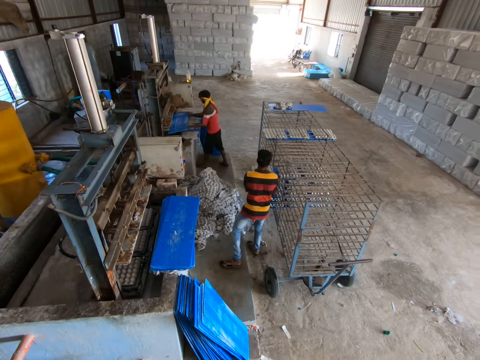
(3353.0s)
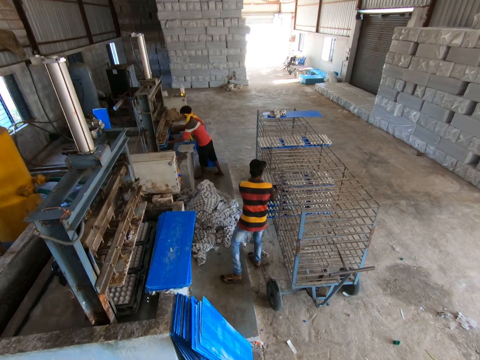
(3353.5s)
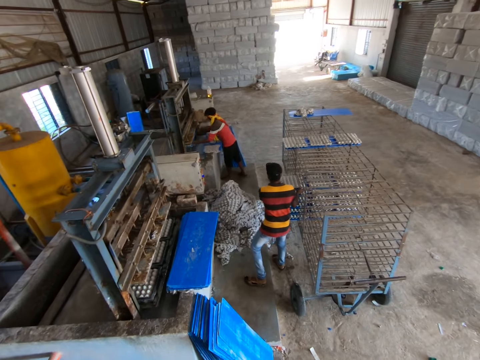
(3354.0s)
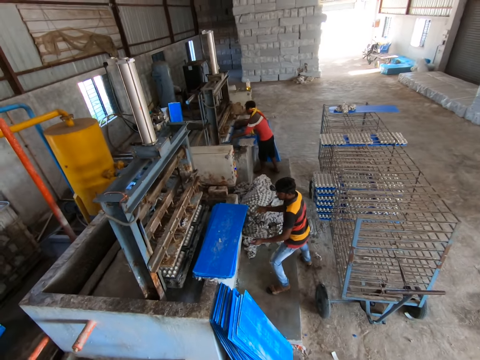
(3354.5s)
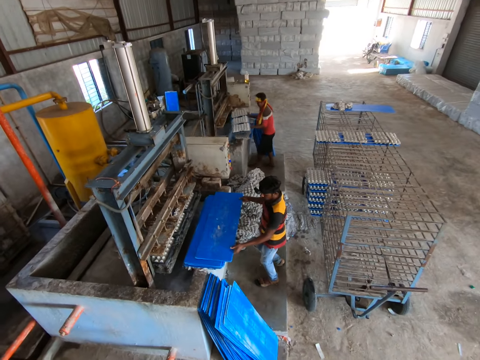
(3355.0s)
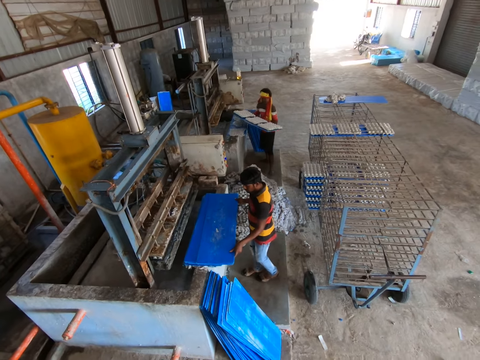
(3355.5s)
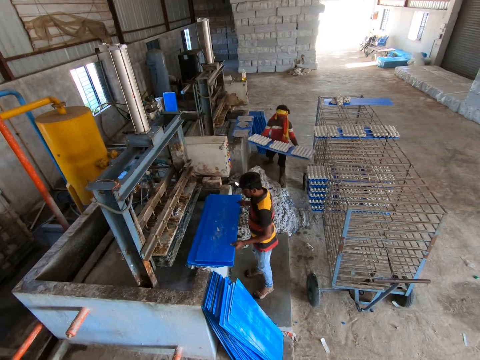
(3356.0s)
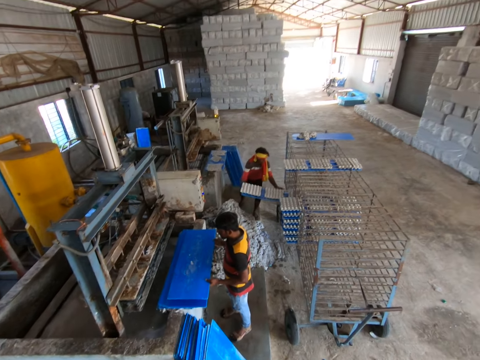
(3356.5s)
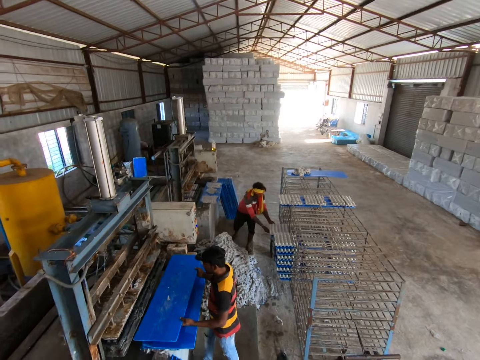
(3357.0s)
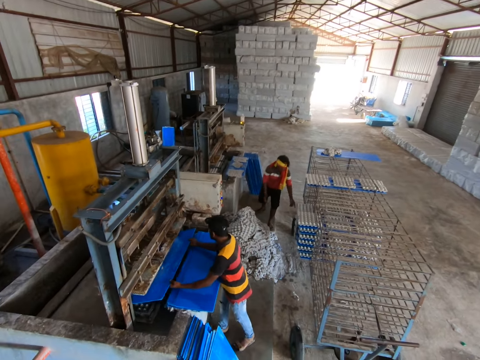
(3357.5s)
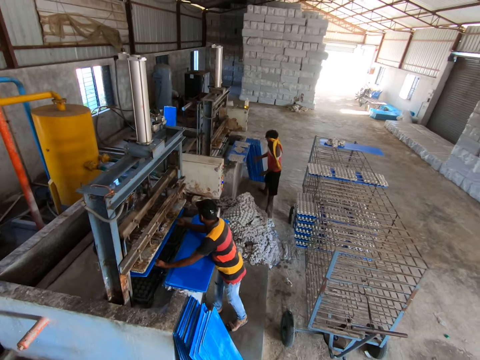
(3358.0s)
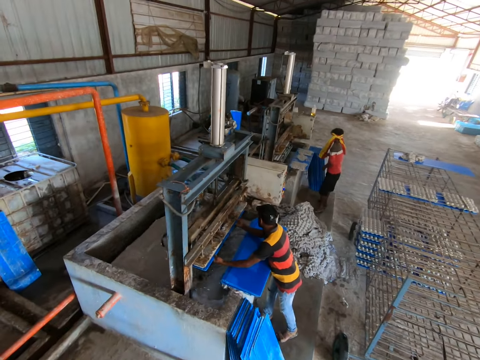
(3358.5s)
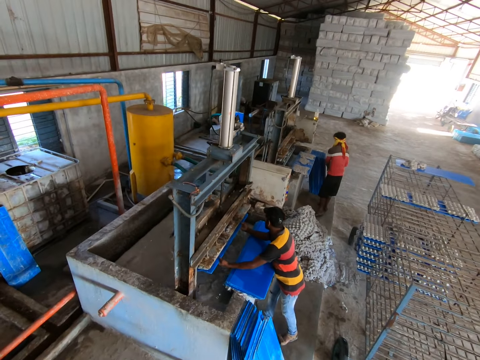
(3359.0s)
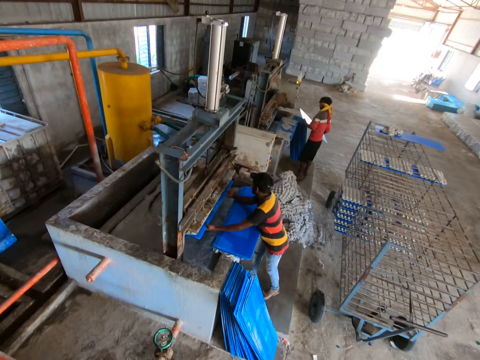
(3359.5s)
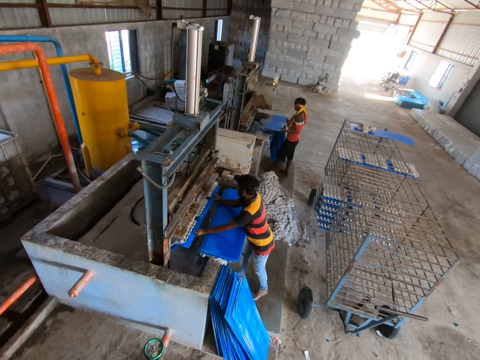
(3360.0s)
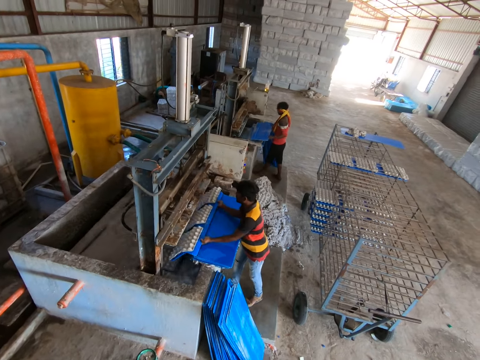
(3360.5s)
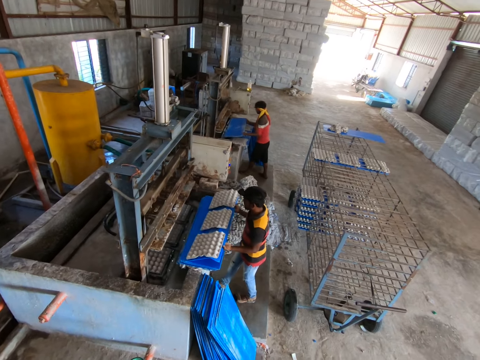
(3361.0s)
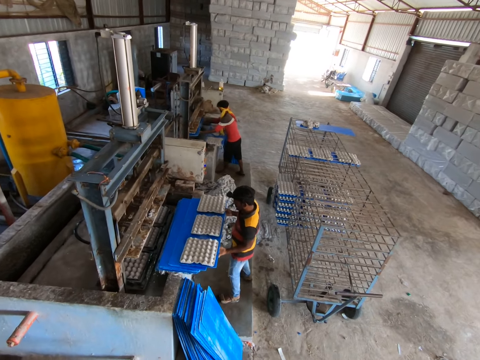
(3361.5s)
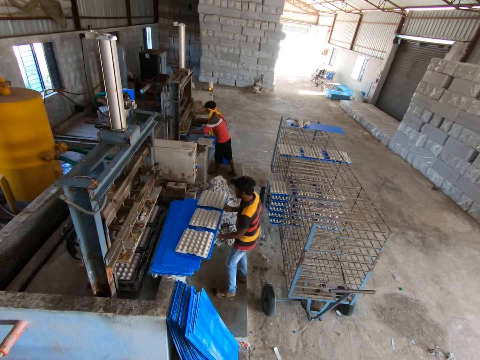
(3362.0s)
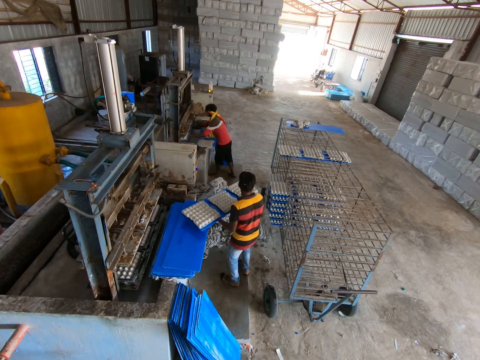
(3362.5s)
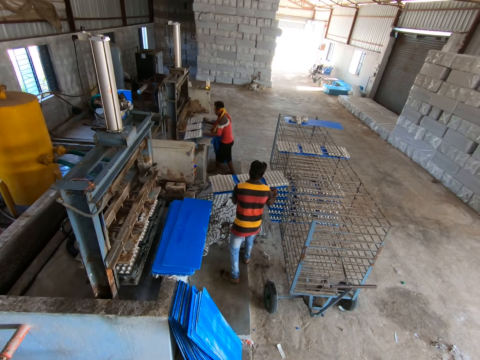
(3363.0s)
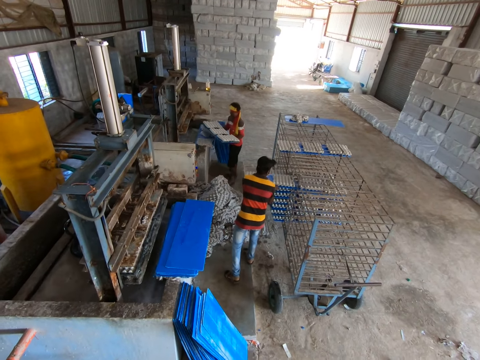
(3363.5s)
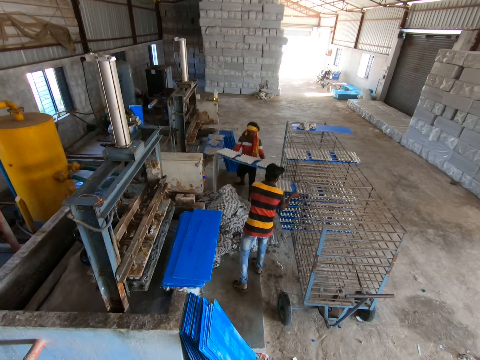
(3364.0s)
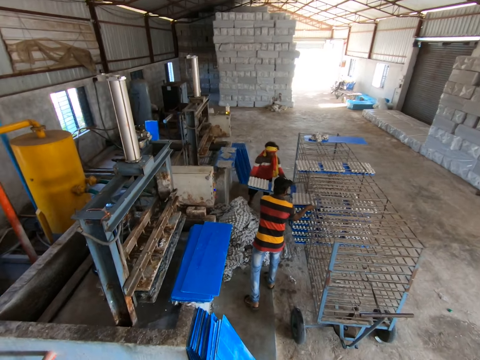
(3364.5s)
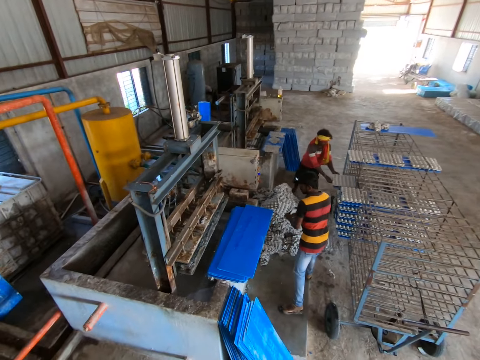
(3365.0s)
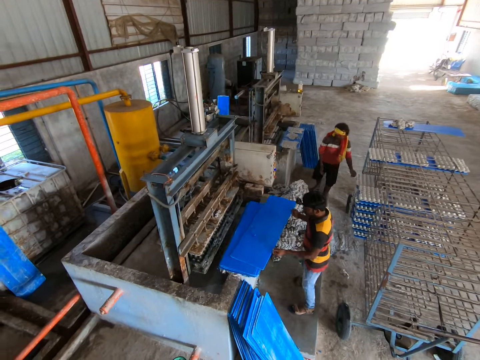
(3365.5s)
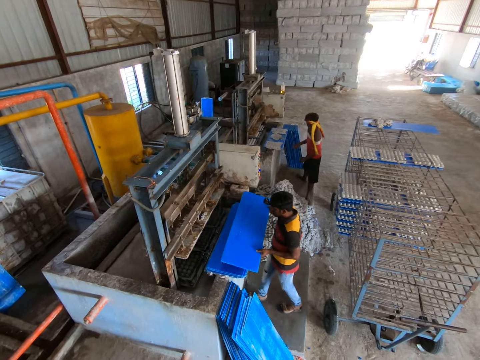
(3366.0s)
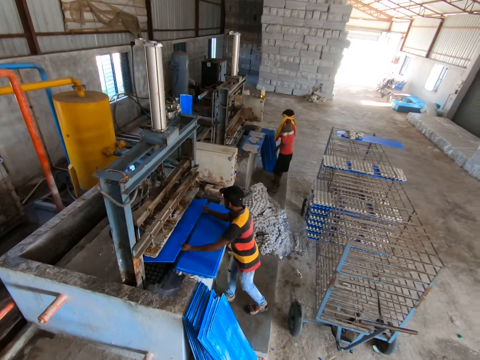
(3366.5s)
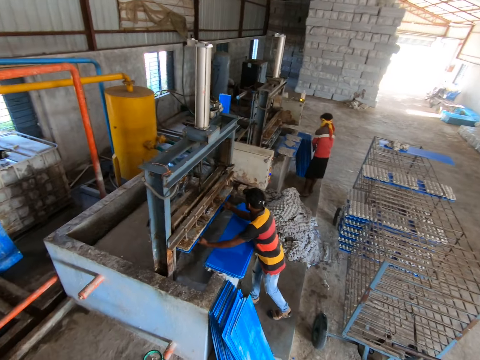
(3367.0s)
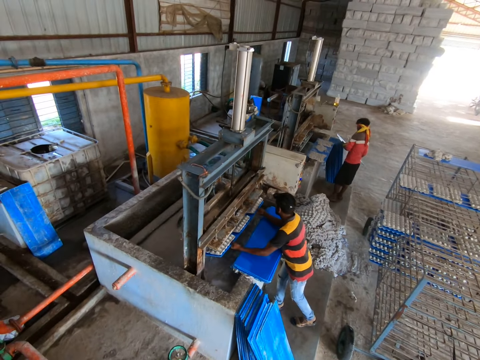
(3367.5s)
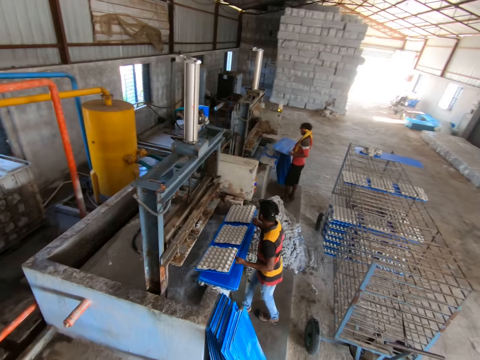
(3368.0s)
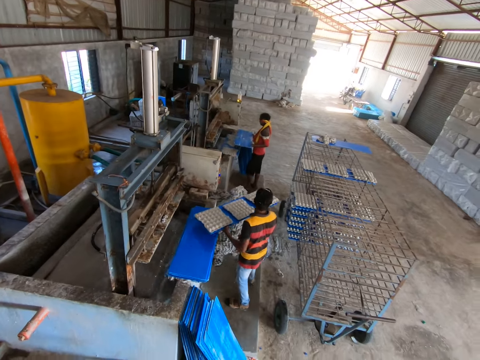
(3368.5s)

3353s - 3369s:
A man places the tray in both hands into the crate molder and removes the tray of molded crates from the crate molder with both hands. Another man picks a tray from the stack of trays with both hands. The first man places the tray of crates in both hands into the rack. The other man places the tray in both hands into the crate molder. The camera wearer looks around the construction site. The first man picks a tray from the floor with both hands. The other man removes the tray of molded crates from the crate molder with both hands. The first man places the tray in both hands into the crate molder and removes the tray of molded crates from the crate molder with both hands. The other man places the tray of crates in both hands into the rack. The first man places the tray of crates in both hands into the rack. The other man picks a tray from the stack of trays with both hands and places the tray in both hands into the crate molder. The first man picks a tray from the floor with both hands. The other man removes the tray of molded crates from the crate molder with both hands.

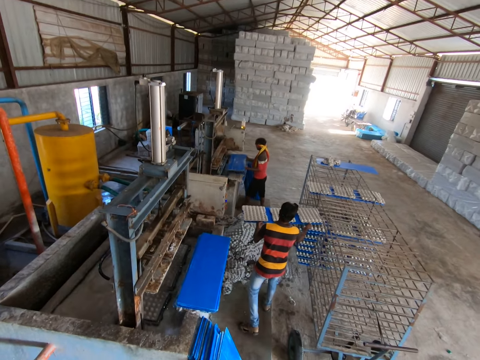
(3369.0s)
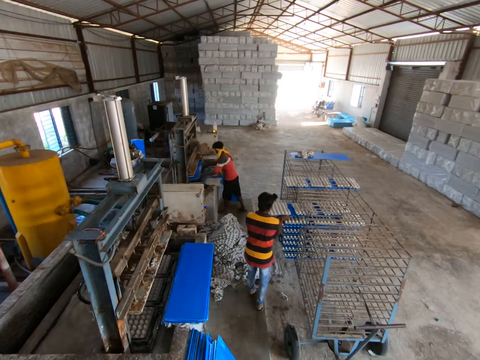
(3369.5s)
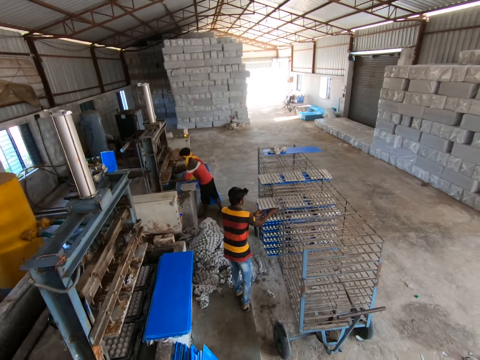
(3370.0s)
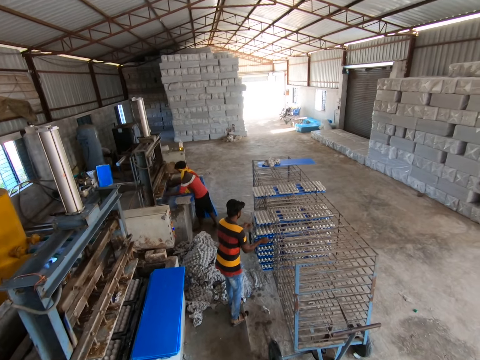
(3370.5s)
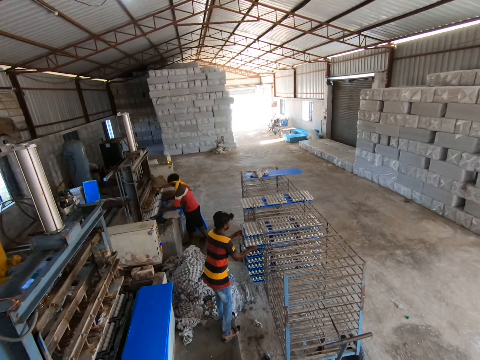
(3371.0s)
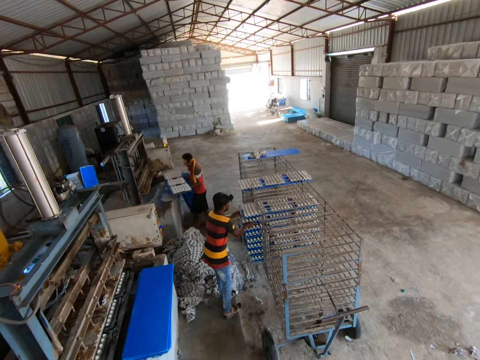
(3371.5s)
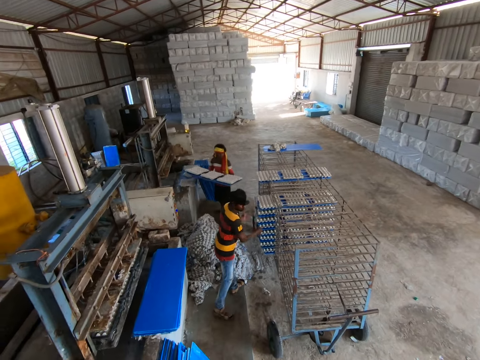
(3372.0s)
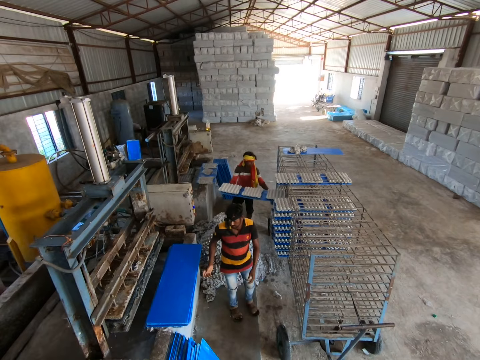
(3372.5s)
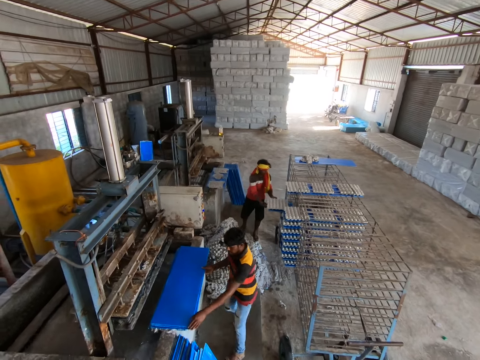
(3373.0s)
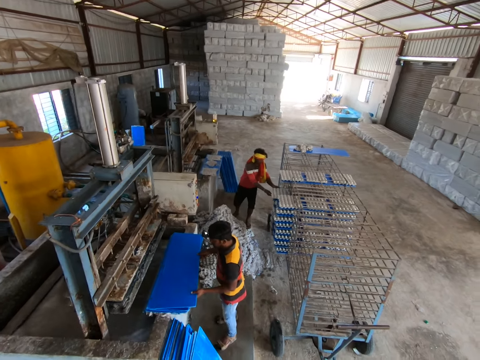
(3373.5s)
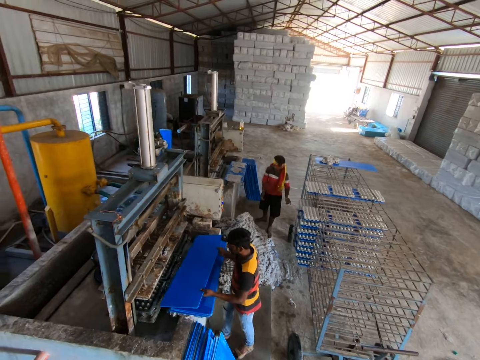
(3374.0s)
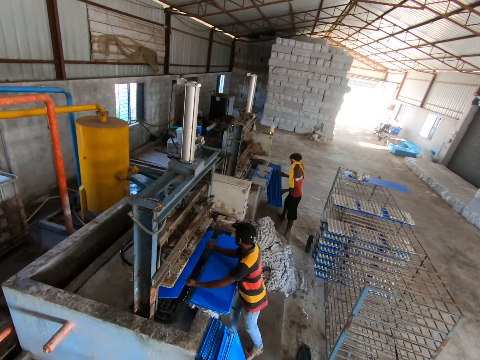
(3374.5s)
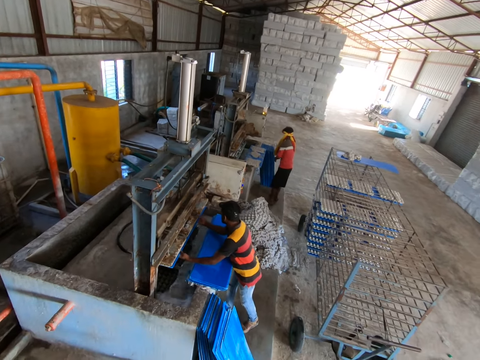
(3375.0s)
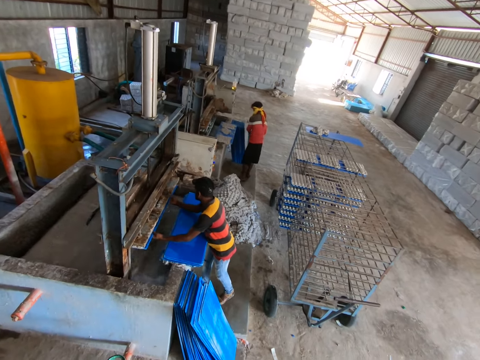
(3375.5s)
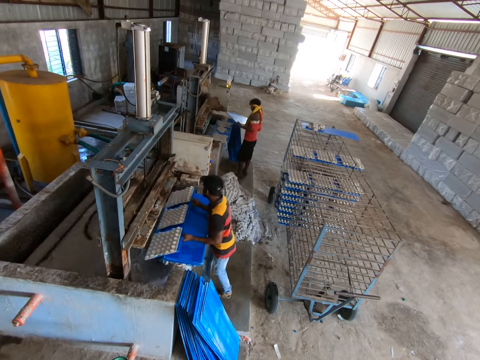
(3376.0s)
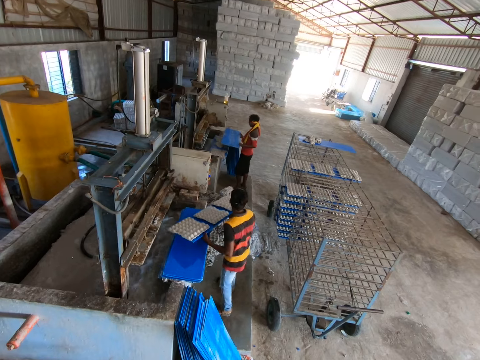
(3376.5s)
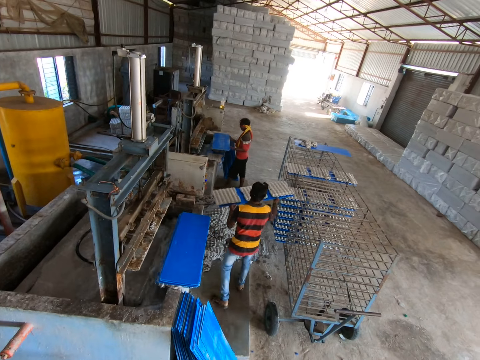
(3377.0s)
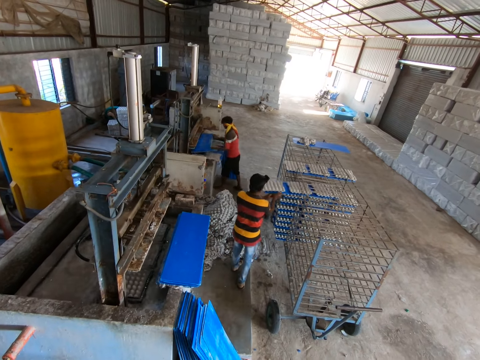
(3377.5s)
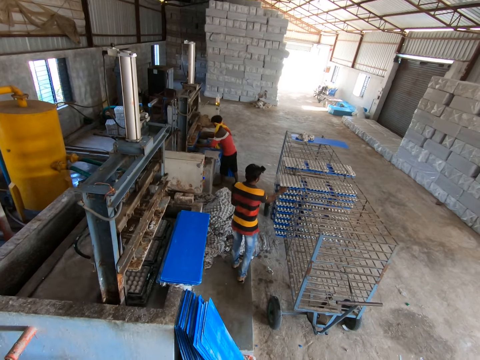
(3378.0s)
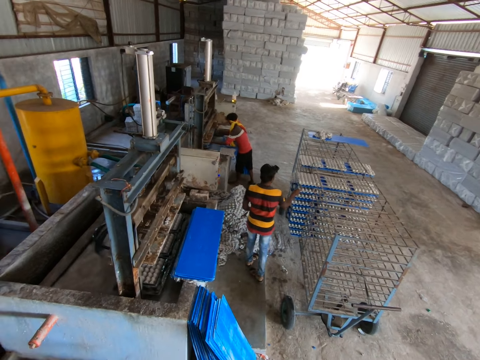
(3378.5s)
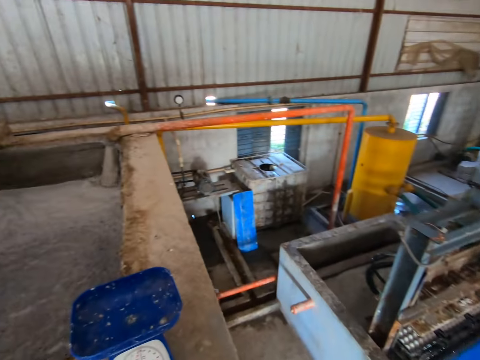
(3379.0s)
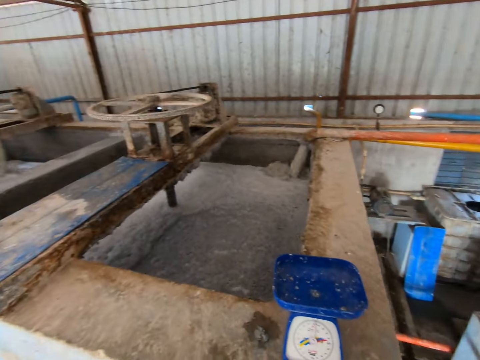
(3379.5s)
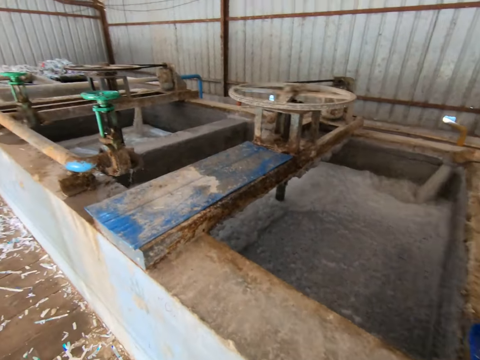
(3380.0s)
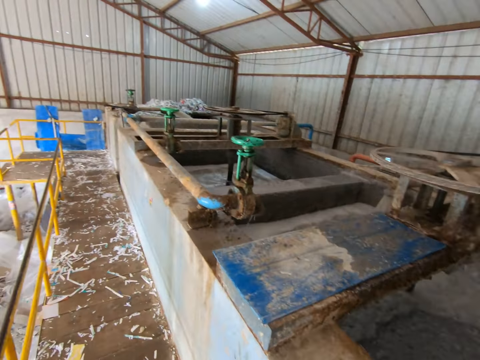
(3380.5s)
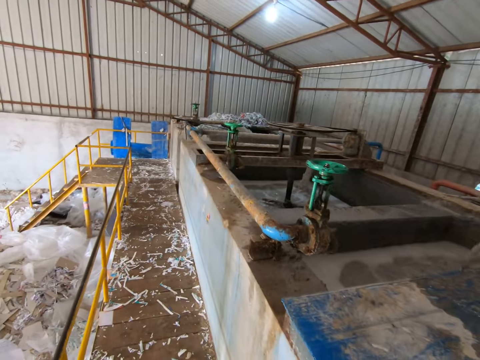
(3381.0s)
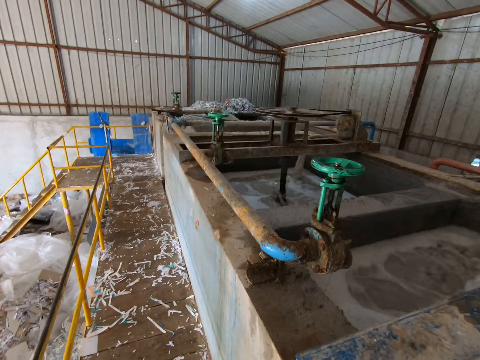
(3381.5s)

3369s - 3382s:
A man places the tray of crates in both hands into the rack. Another man places the tray in both hands into the crate molder. The first man adjusts the crate in the rack with both hands. The other man removes the tray of molded crates from the crate molder with both hands and places the tray of crates in both hands into the rack. The first man picks a tray from the stack of trays with both hands and places the tray in both hands into the crate molder. The camera wearer looks at a man. The other man picks a tray from the floor with both hands. The first man removes the tray of molded crates from the crate molder with both hands and places the tray of crates in both hands into the rack. The other man places the tray in both hands into the crate molder. The camera wearer looks at the machines.
